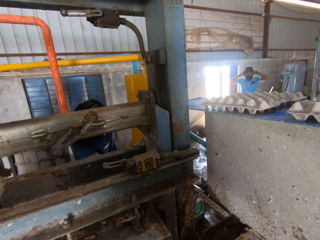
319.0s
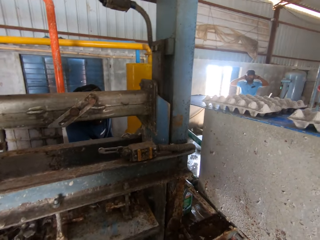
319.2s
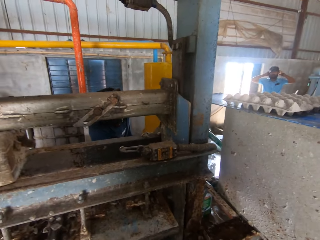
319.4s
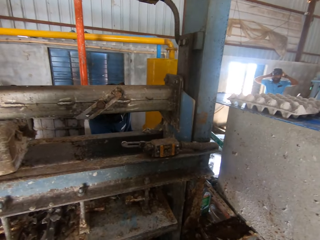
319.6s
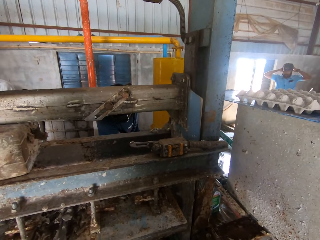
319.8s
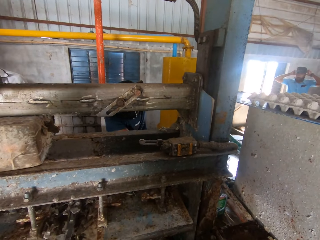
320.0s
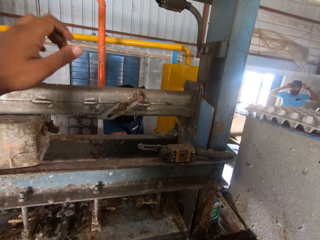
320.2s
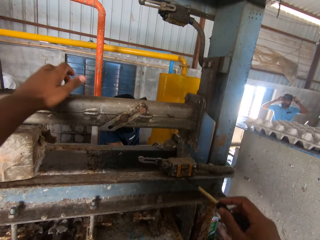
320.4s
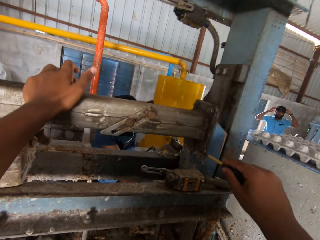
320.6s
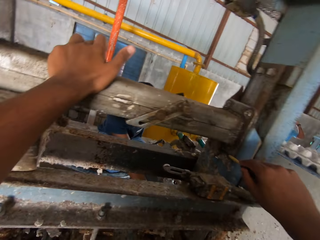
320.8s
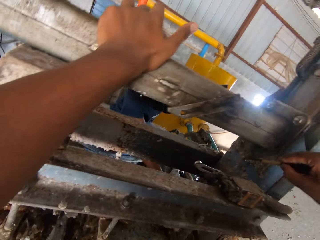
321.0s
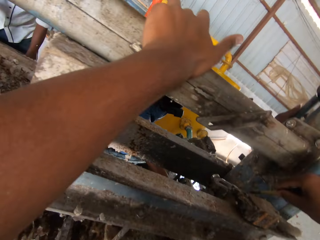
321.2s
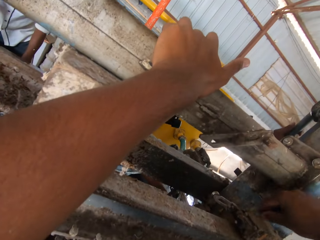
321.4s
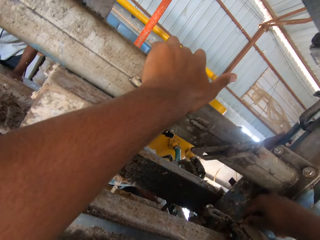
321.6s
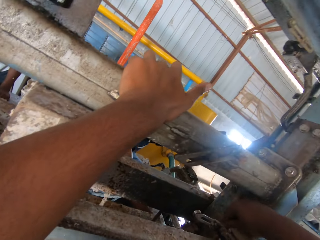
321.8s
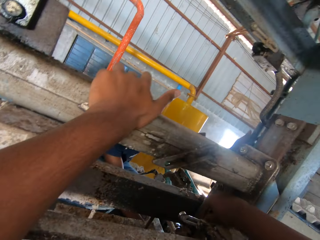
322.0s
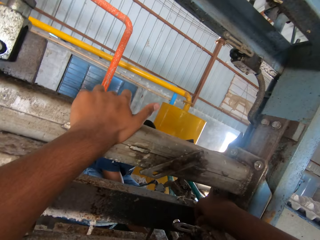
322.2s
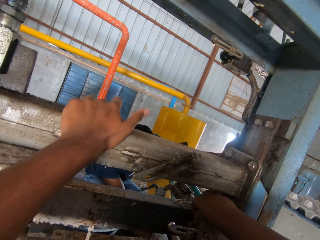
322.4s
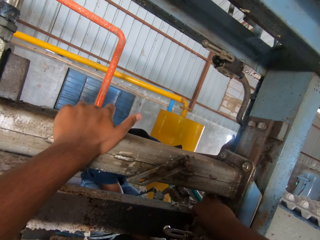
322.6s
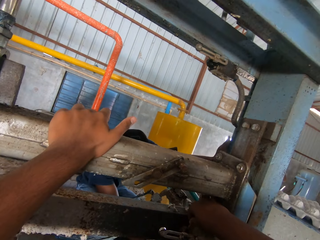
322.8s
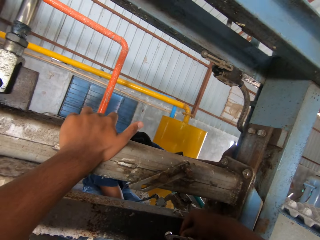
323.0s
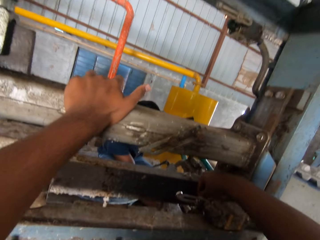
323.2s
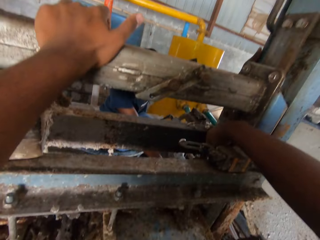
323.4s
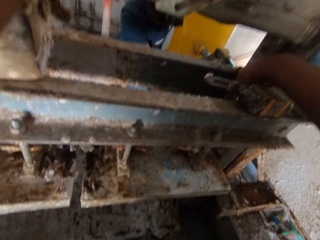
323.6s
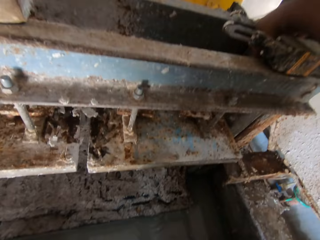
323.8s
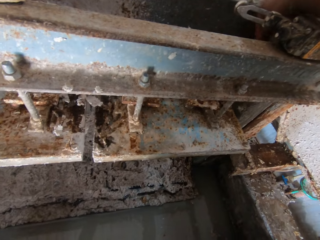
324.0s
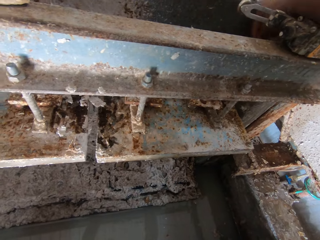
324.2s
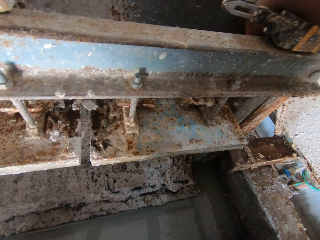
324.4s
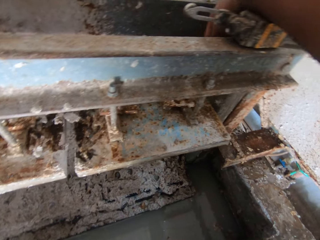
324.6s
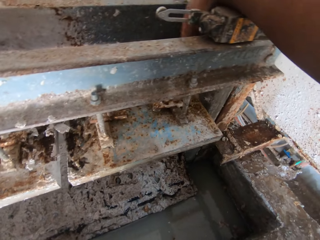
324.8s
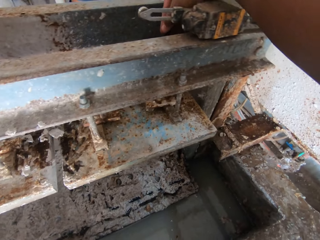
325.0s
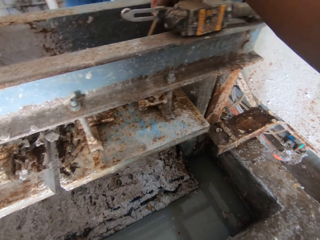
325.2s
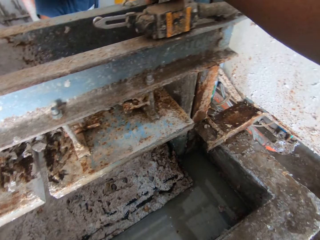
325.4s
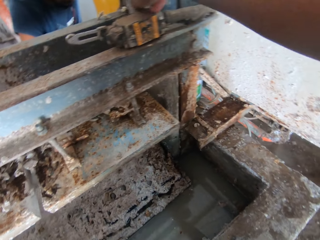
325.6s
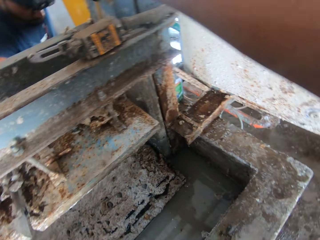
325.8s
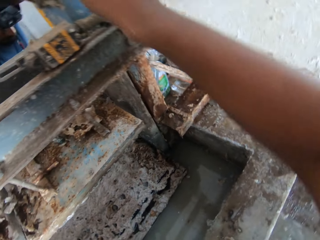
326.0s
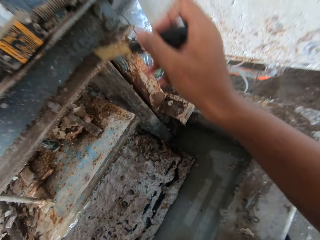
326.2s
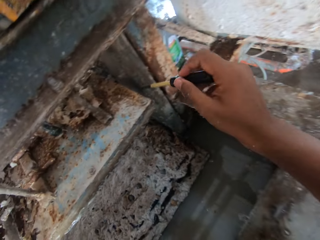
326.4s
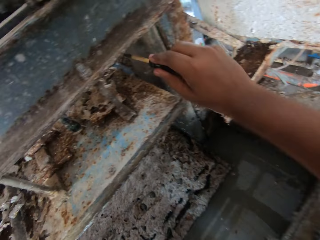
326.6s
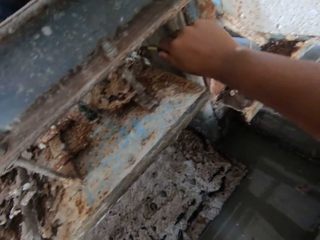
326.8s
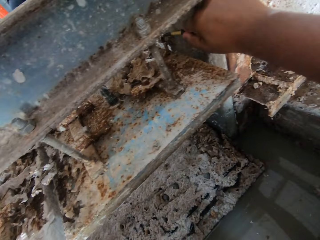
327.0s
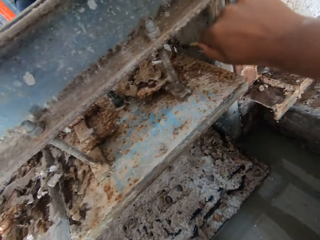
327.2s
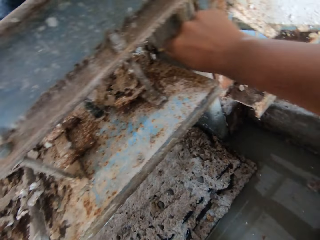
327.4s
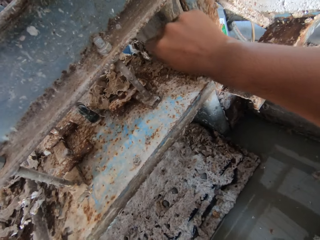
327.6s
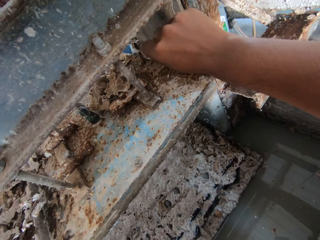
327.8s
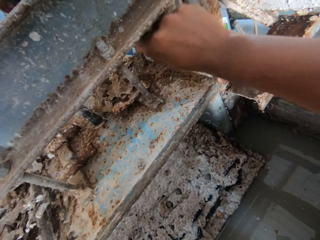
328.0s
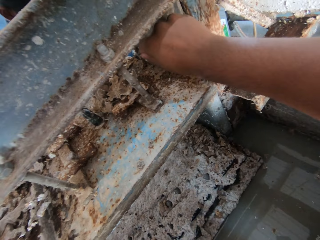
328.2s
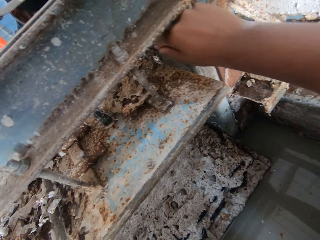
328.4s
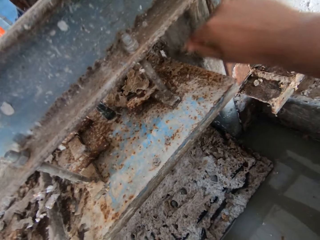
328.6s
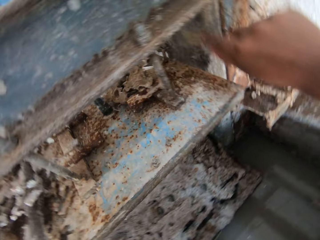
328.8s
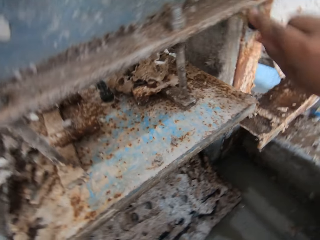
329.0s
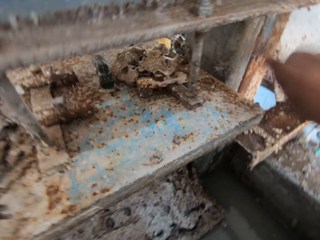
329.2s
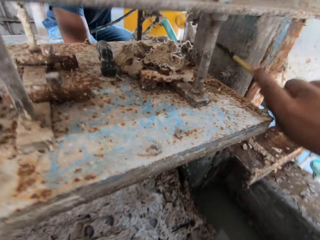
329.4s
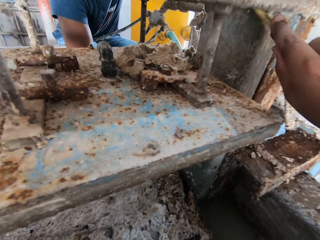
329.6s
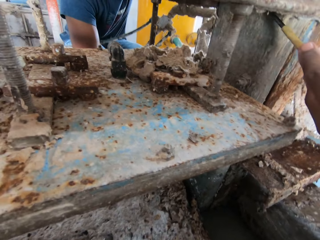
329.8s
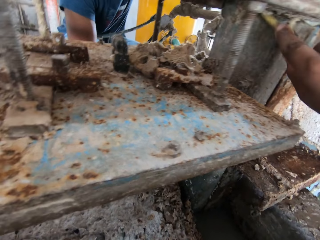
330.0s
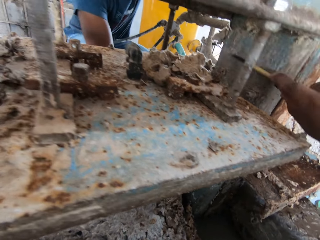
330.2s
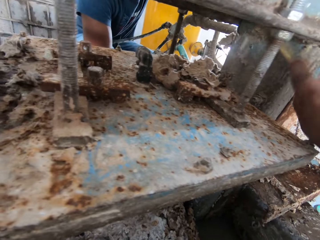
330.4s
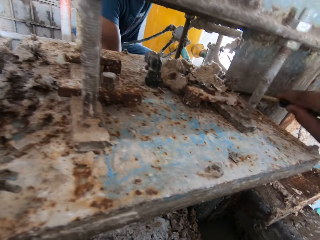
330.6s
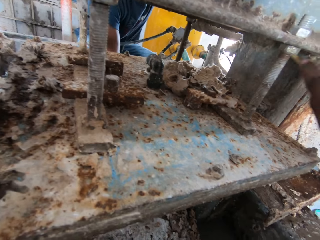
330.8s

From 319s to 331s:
A person touches his head. The camera wearer rests his hand on a machine. He scrapes off rust scales from the machine.

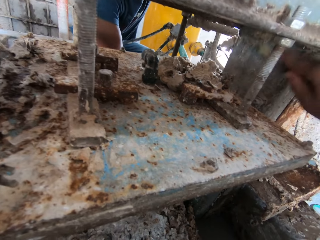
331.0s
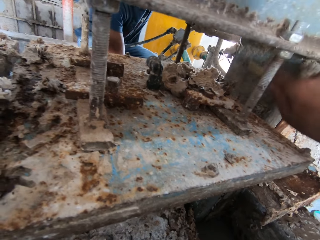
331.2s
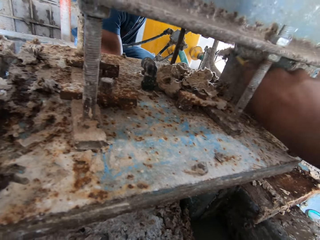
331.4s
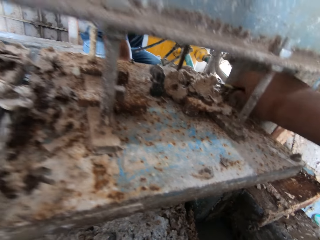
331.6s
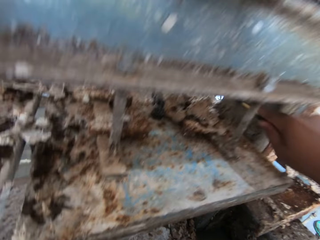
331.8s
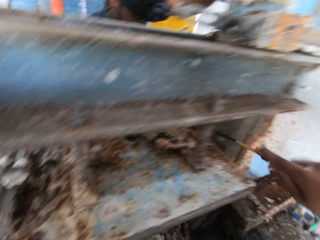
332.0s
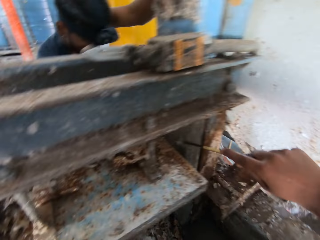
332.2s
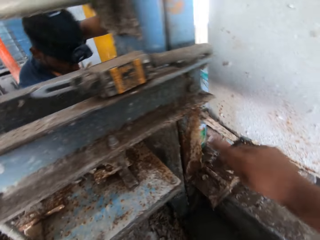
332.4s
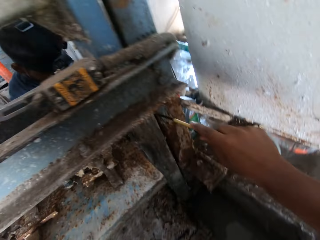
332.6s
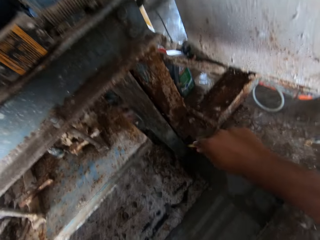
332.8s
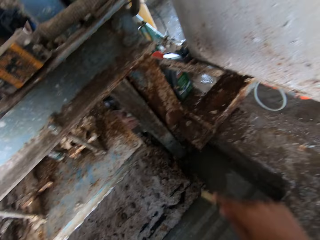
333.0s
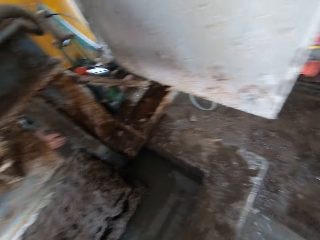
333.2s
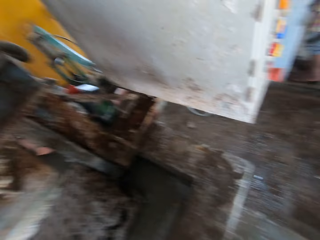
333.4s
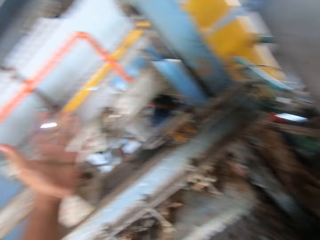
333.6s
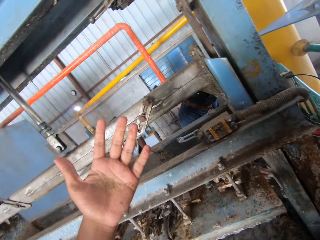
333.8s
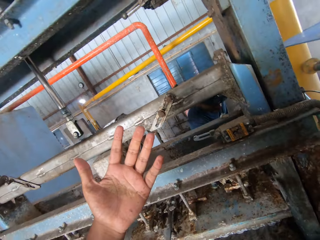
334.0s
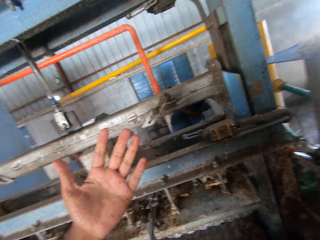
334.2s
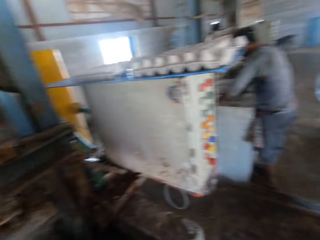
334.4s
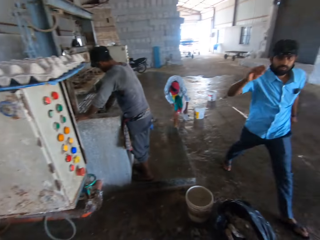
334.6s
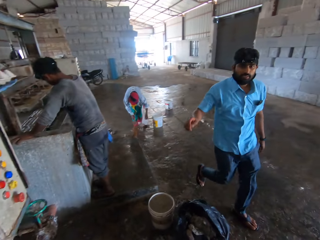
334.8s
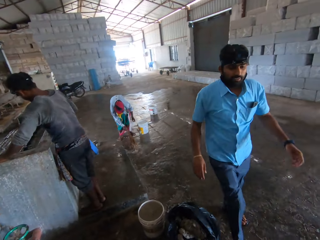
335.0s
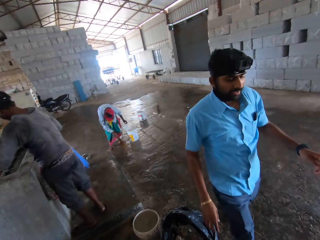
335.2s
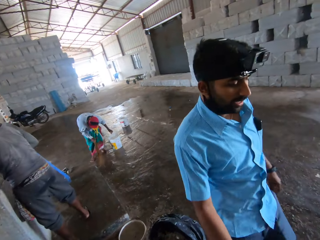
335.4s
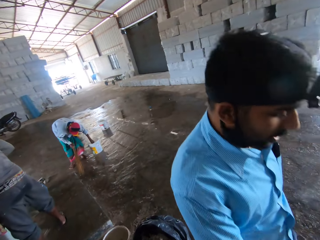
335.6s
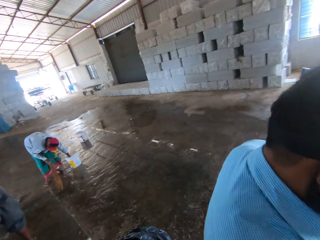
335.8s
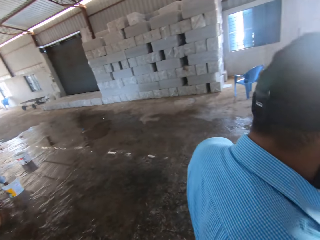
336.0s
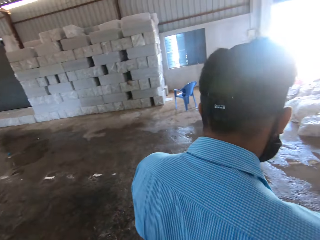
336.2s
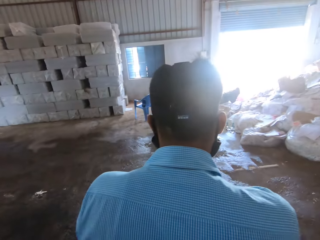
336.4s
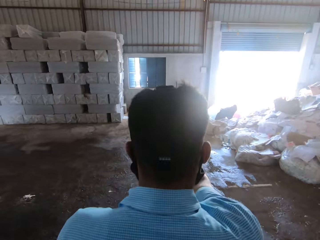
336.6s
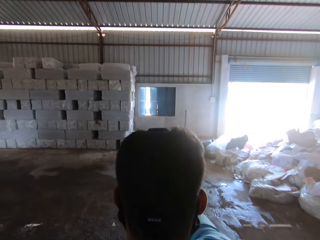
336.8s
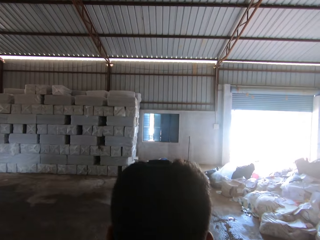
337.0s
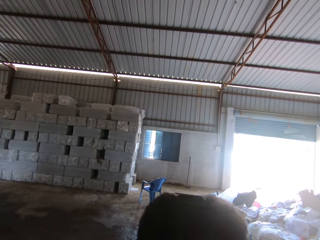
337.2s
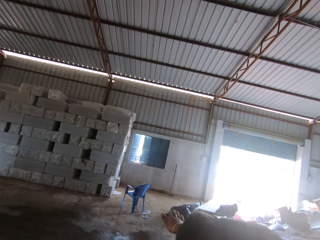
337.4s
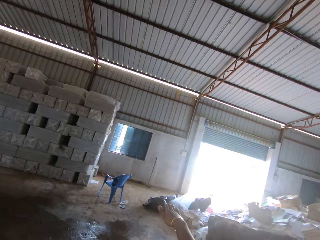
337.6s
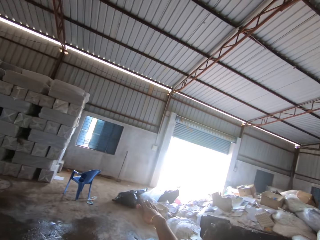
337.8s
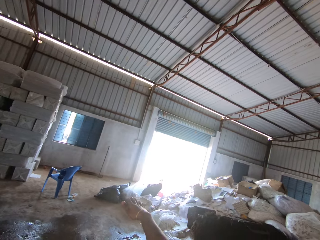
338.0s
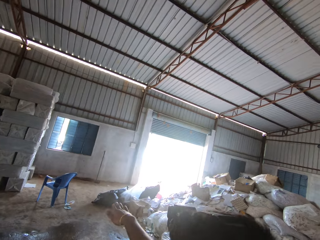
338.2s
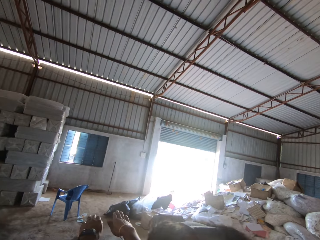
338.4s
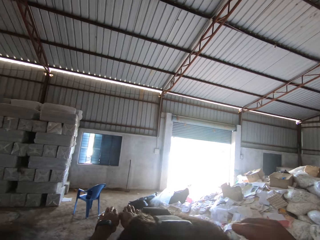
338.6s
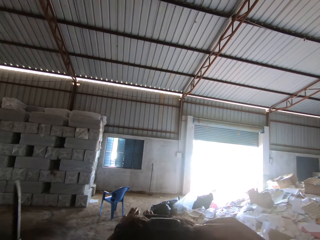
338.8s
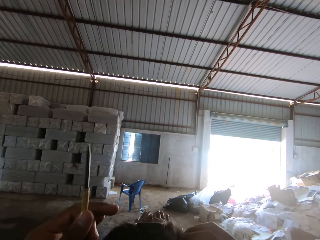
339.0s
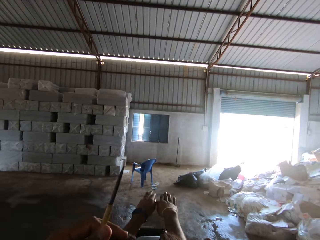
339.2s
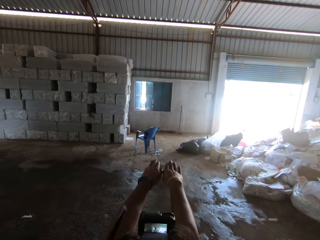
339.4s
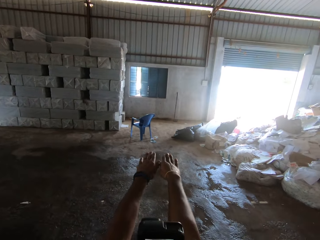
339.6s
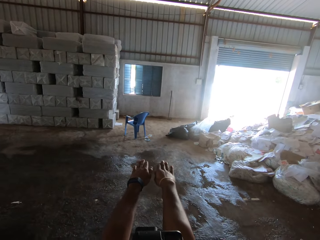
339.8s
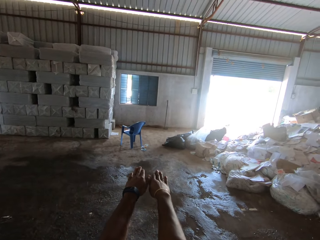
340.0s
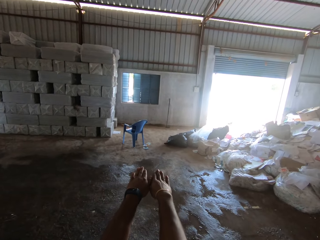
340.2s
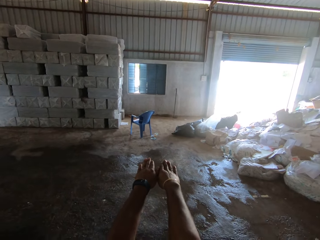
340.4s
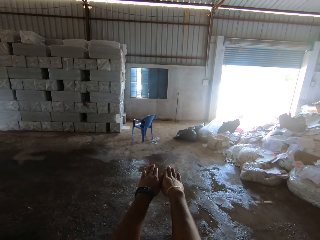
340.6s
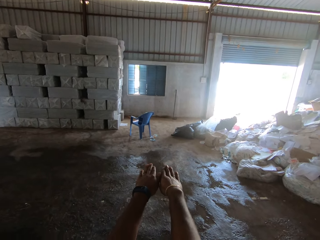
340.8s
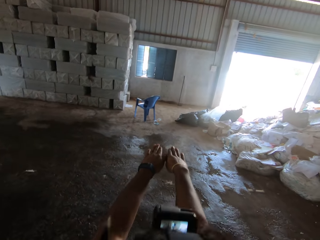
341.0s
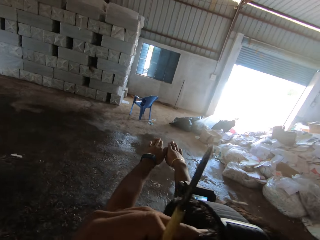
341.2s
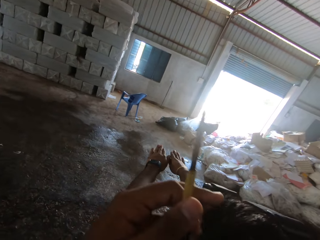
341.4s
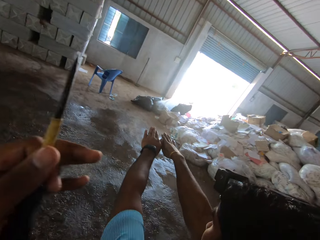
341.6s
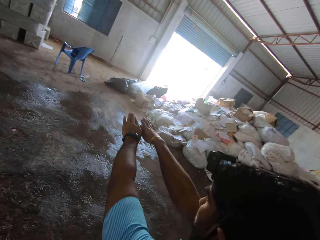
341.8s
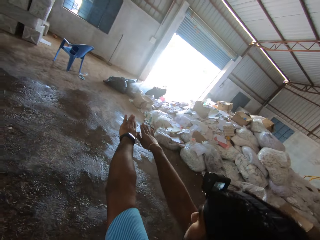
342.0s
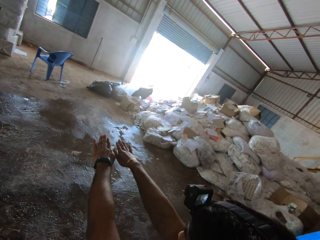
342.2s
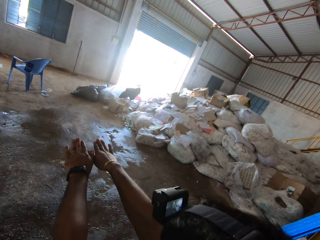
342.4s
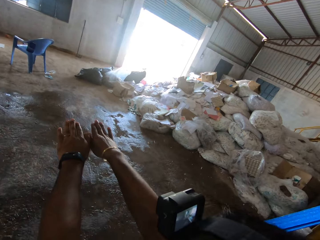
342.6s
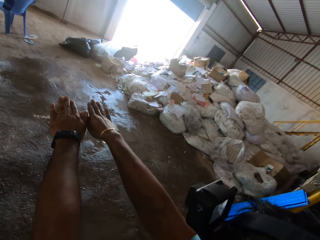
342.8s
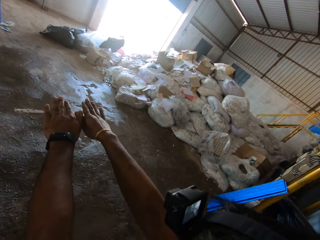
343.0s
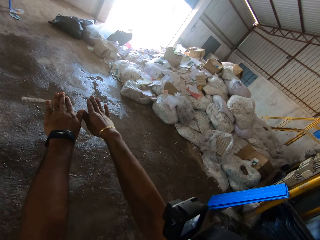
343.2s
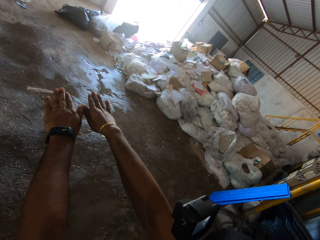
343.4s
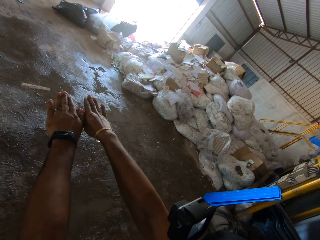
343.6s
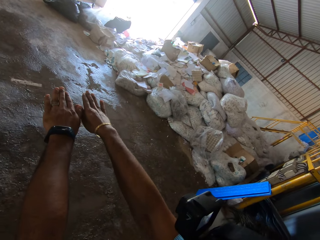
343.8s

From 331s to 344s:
The camera wearer looks at his left palm. He looks at a person. The person walks in a room. The camera wearer looks at the person. He looks around the room. The person stretches his two hands together.
